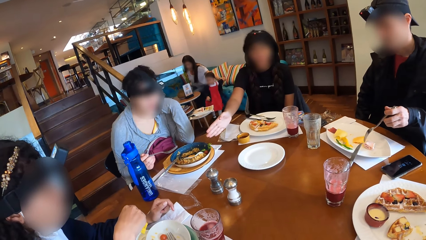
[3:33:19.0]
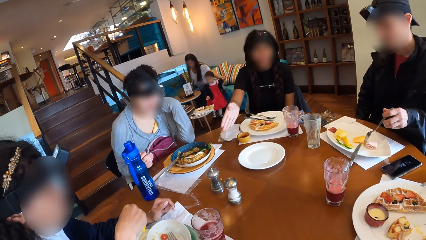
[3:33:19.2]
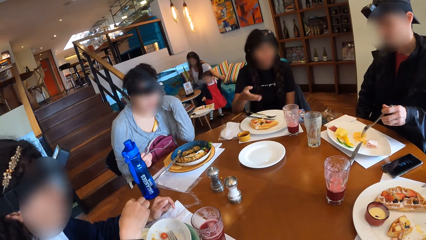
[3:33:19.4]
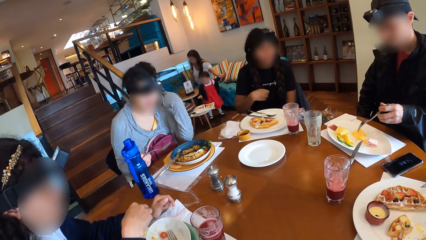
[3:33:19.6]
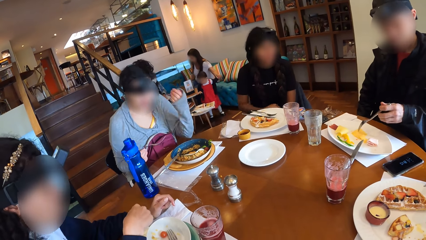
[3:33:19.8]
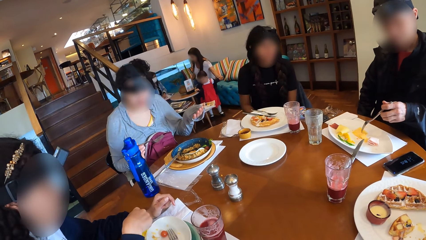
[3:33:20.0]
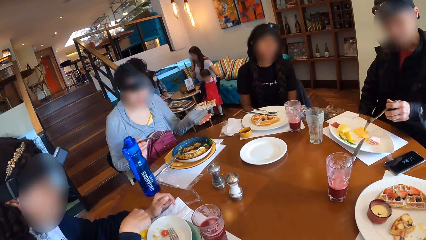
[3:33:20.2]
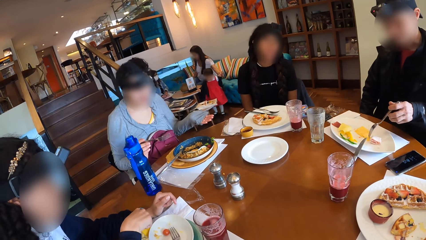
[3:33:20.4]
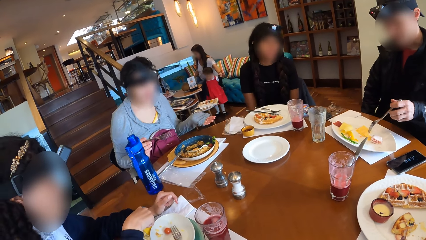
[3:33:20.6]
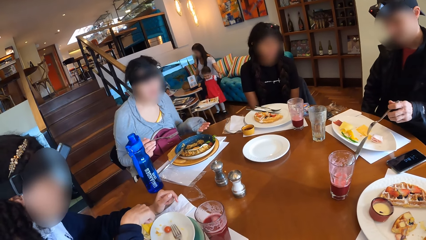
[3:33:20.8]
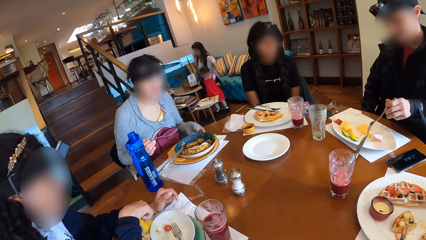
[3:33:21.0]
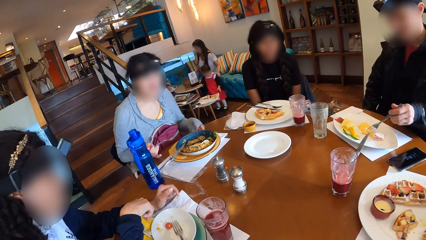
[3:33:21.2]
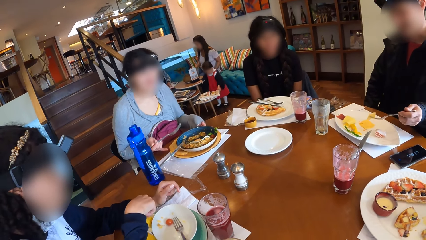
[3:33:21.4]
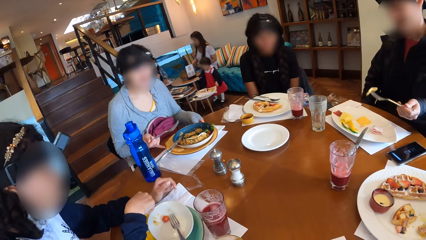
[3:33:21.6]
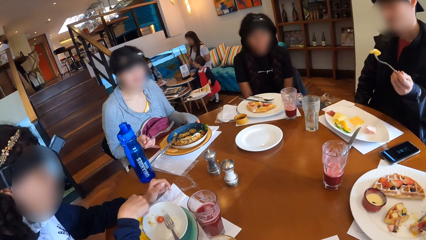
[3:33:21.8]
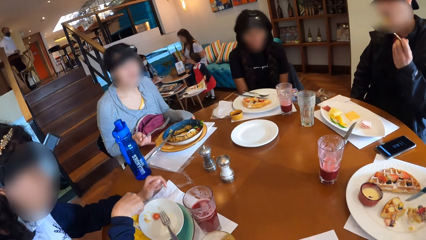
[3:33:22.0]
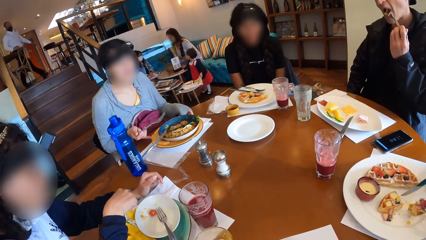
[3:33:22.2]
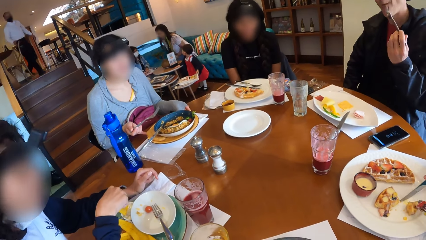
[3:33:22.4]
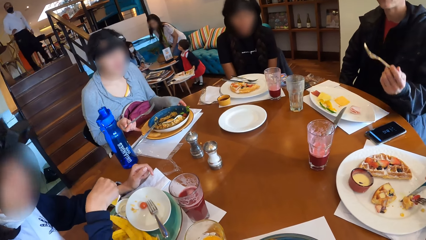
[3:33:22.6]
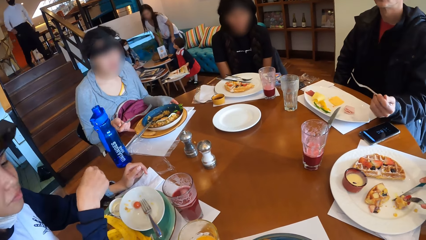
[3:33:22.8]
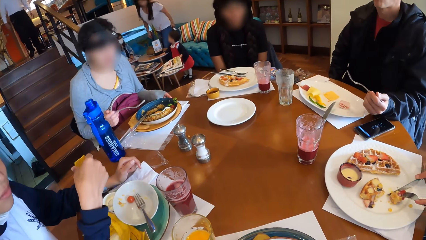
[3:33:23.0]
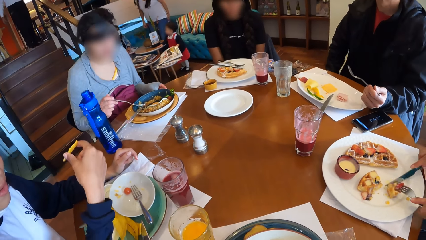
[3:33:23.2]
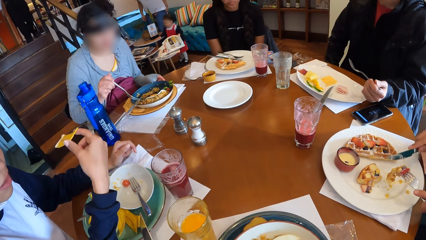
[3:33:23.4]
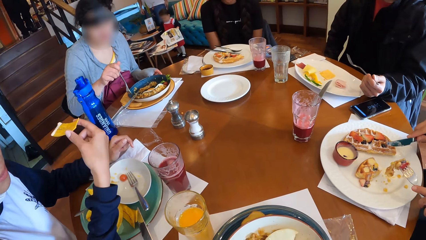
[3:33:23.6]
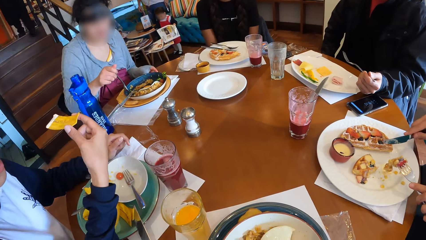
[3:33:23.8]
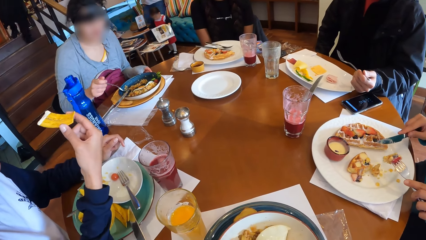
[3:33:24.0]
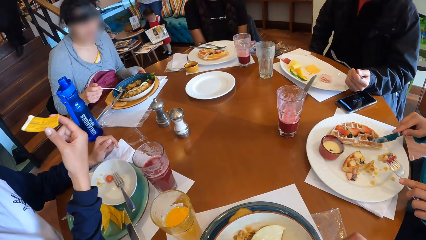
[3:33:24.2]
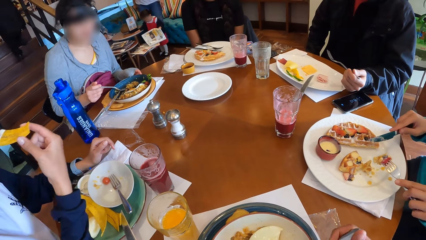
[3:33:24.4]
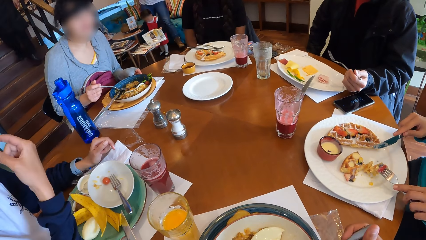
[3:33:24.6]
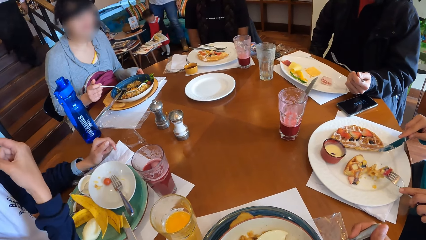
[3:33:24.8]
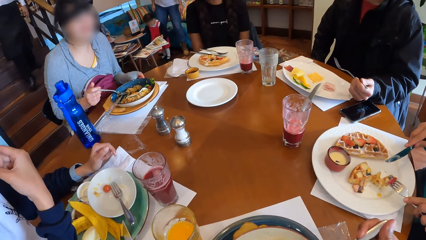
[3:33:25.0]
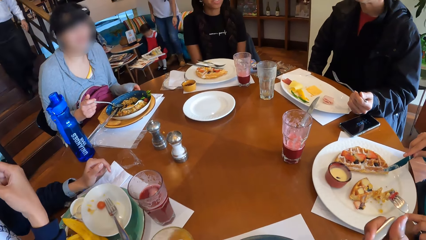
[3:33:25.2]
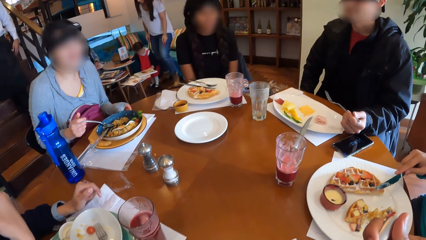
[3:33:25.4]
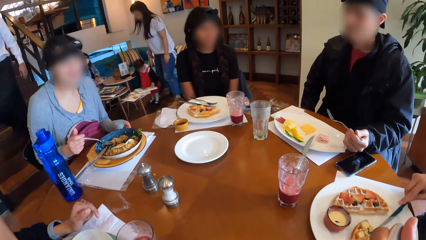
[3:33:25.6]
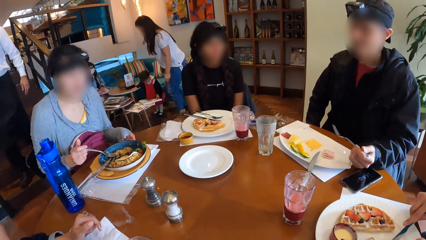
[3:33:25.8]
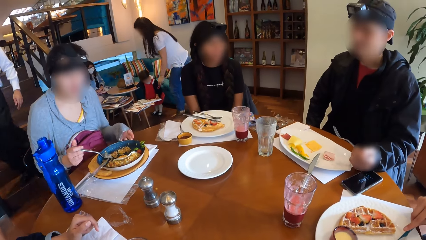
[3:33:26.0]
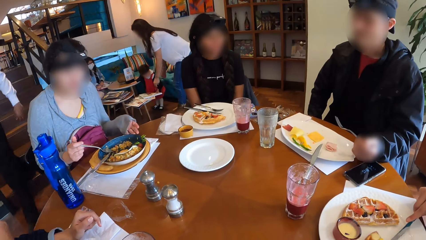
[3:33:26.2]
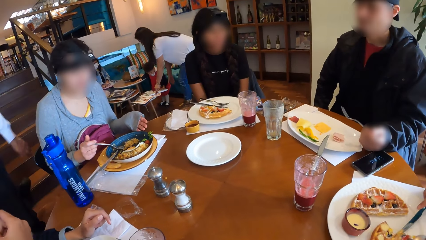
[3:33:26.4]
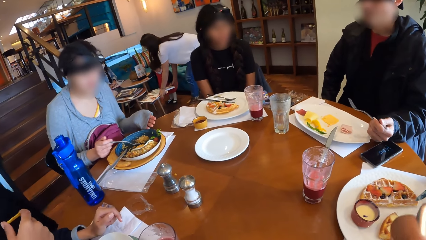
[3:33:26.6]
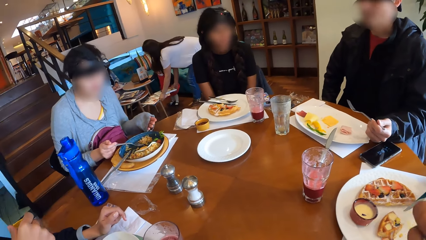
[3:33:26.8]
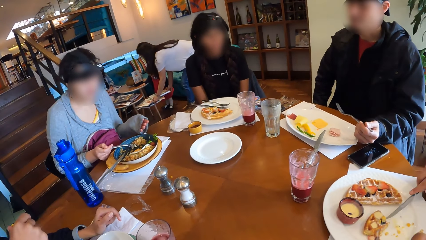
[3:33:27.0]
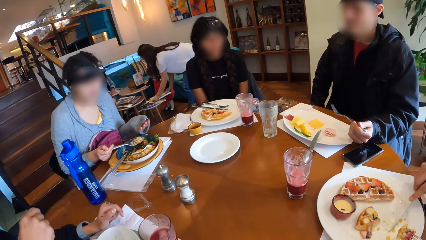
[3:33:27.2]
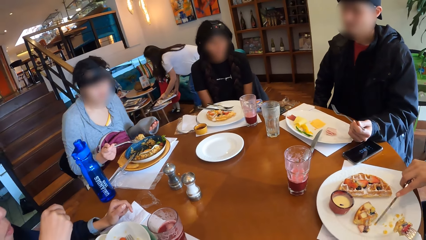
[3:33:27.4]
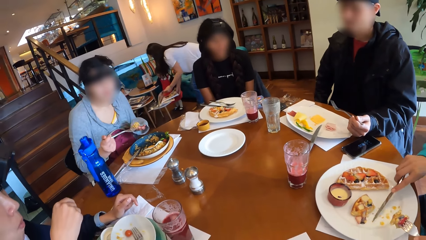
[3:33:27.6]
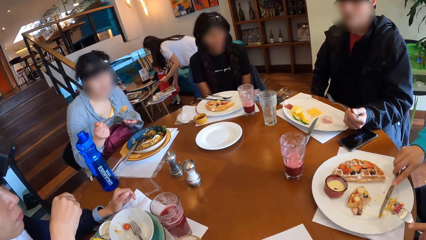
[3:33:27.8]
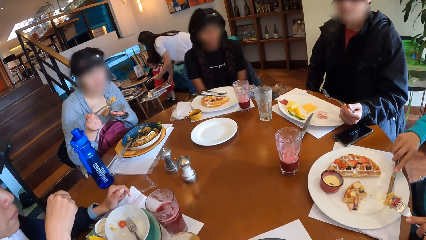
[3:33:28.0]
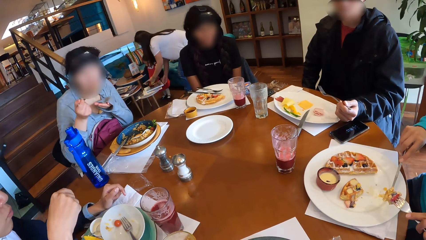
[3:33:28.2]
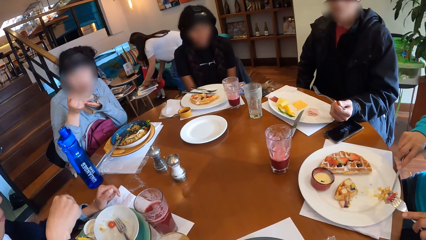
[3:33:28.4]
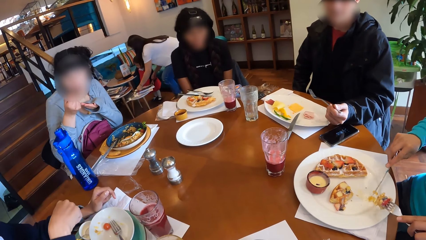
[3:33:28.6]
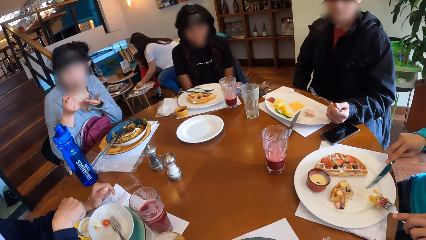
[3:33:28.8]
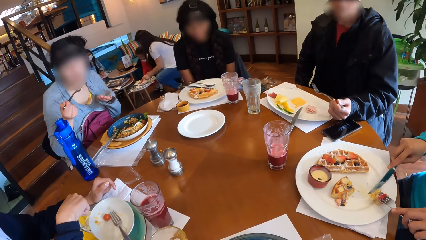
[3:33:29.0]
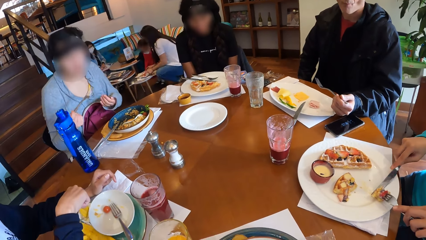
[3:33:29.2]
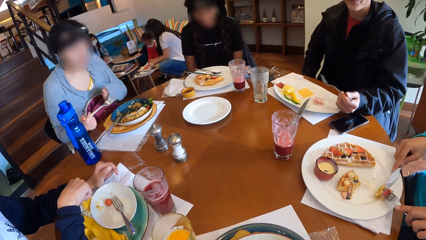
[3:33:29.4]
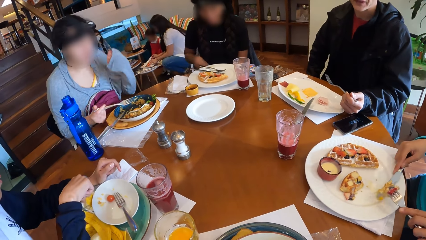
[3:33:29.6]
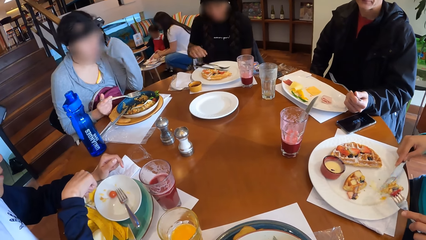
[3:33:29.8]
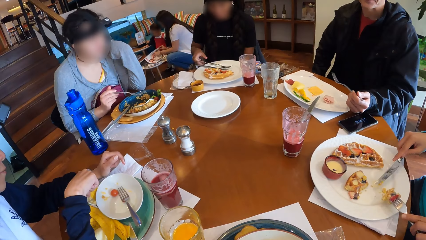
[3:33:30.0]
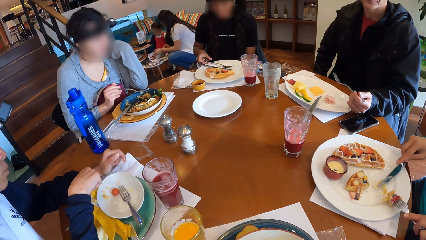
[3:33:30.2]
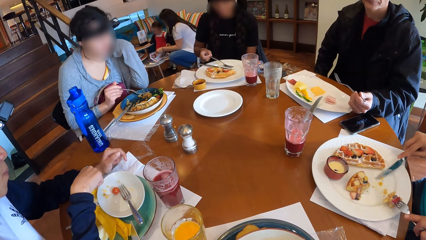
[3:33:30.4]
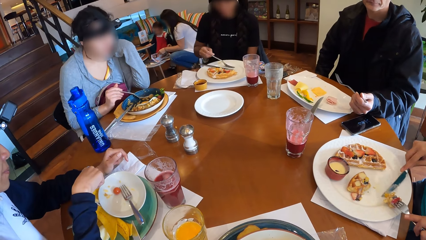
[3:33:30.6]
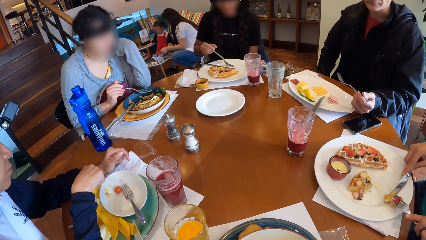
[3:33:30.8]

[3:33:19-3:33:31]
A woman dips the chip in the cream in the saucer on the table. A man picks a fruit from the plate on the table with the fork in his left hand. The man eats the fruit in the fork in his left hand. The first woman eats the chip in her right hand. Another woman interacts with a third woman. The camera wearer eats food and looks around. The second woman scoops salad from her plate on the table with the fork in her right hand. The second woman eats the salad in the fork in her right hand. The first woman dips the chip in the cream in the saucer on the table. A fourth woman picks a fork from the plate on the table with her right hand.

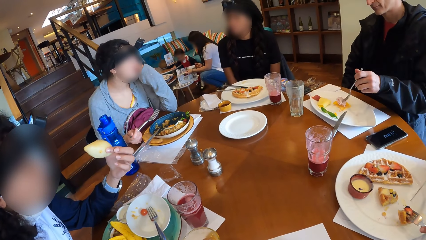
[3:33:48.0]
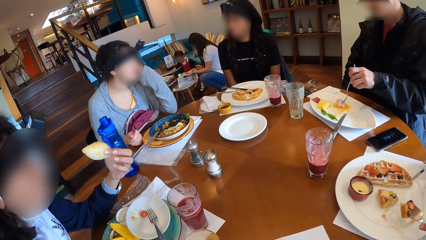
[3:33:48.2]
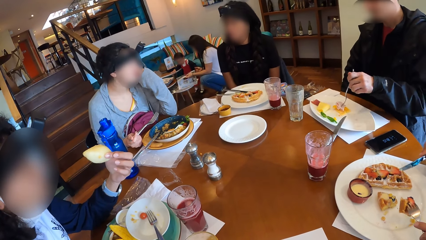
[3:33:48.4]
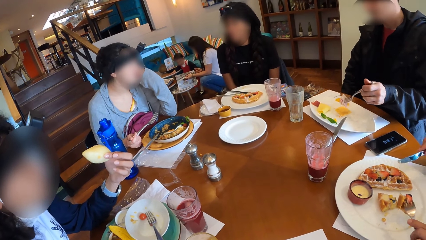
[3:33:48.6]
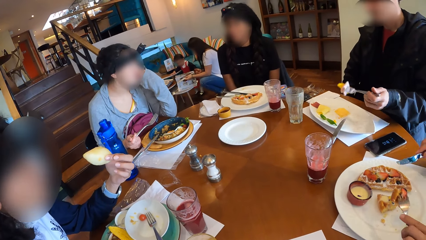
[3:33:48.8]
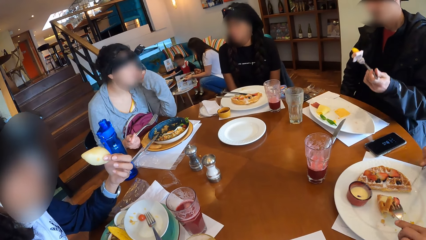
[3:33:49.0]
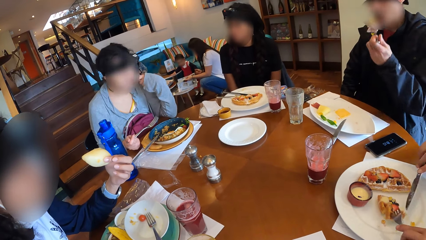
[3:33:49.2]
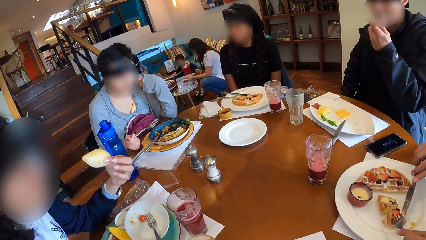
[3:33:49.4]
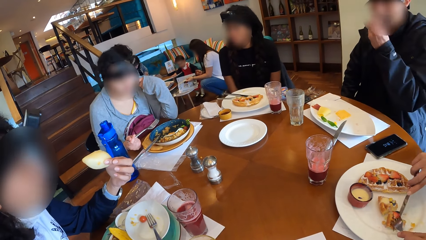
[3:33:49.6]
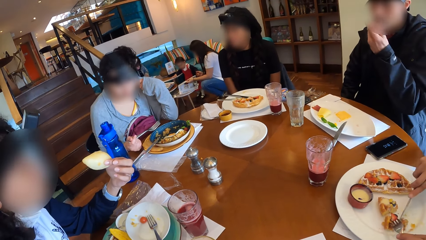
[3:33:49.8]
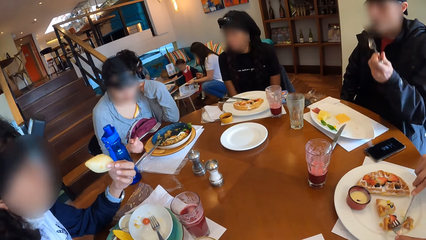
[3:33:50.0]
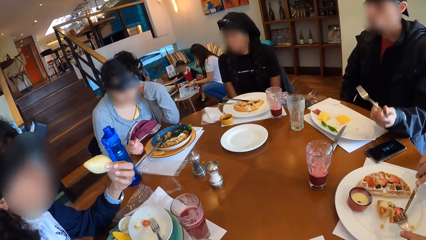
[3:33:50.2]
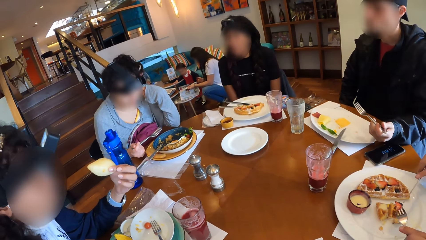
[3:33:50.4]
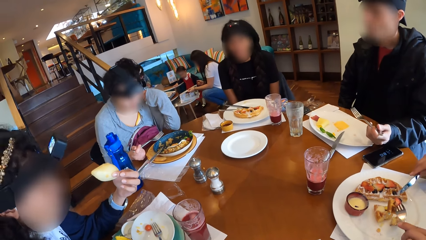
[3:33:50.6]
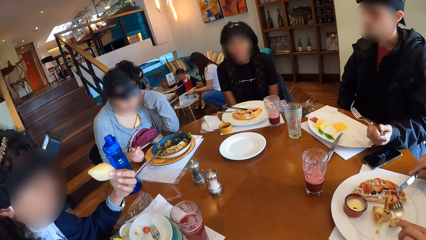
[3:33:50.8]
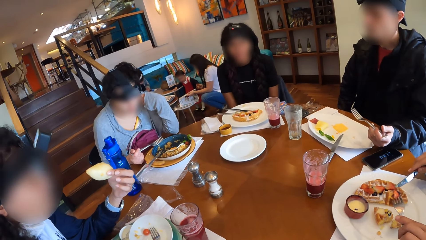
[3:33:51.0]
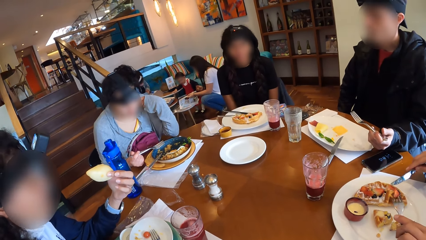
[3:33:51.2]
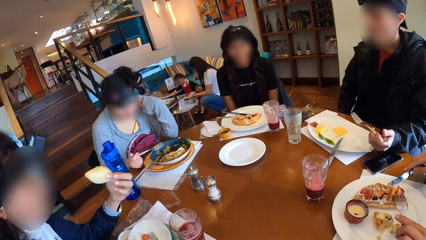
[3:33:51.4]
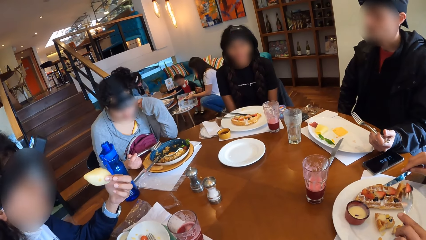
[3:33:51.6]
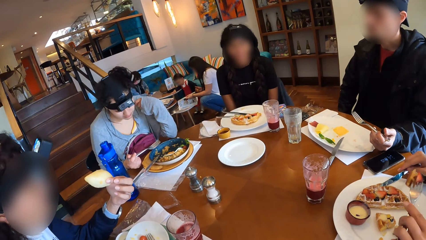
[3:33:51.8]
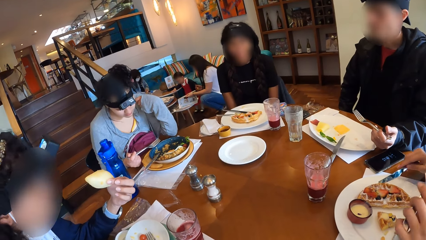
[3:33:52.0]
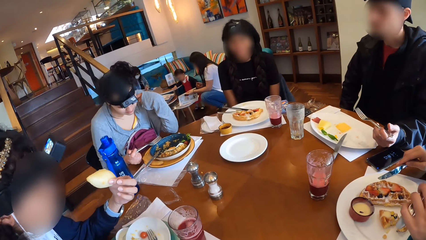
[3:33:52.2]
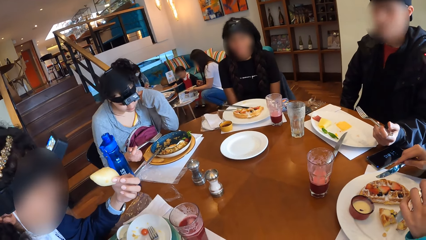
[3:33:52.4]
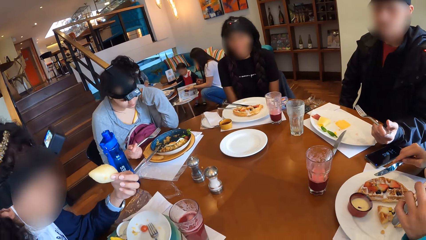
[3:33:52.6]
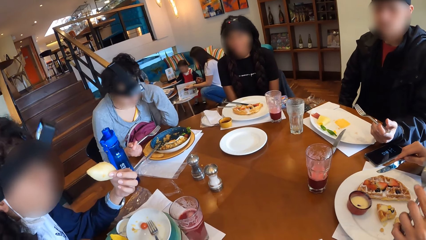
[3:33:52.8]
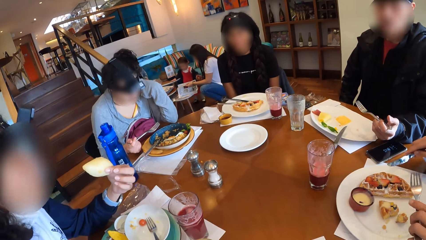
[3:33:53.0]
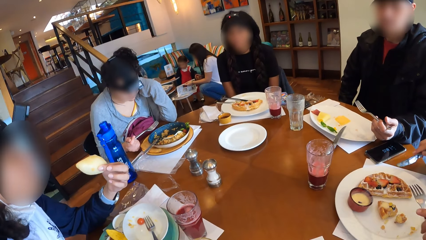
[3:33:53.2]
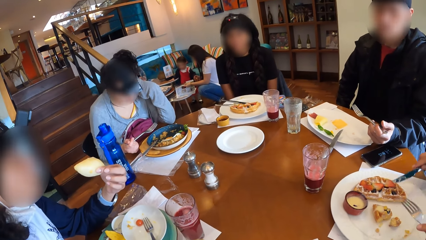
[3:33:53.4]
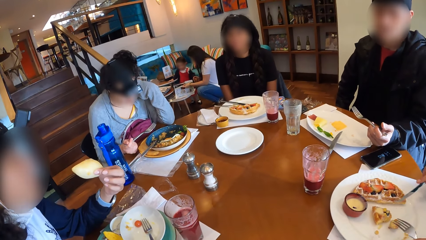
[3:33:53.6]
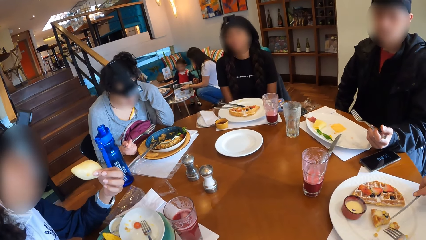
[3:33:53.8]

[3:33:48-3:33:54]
A man eats the fruit in the fork in his left hand.
